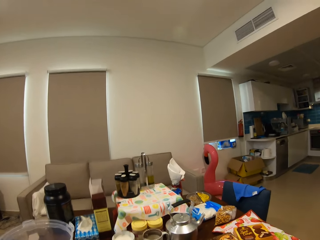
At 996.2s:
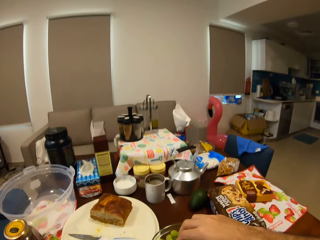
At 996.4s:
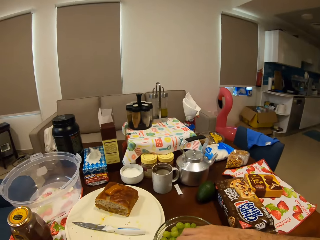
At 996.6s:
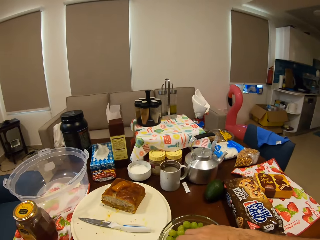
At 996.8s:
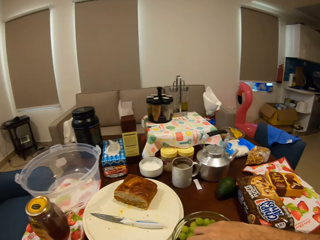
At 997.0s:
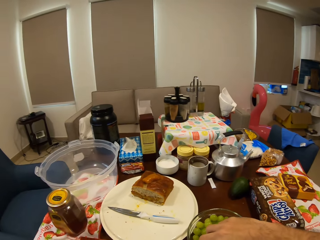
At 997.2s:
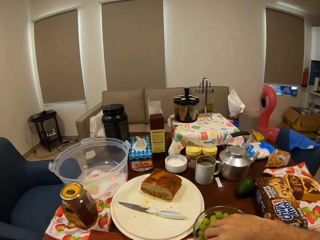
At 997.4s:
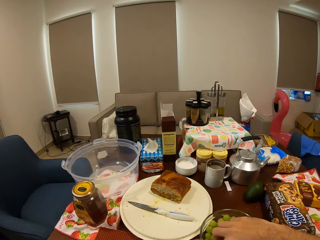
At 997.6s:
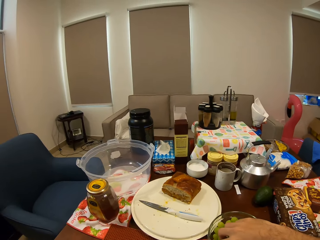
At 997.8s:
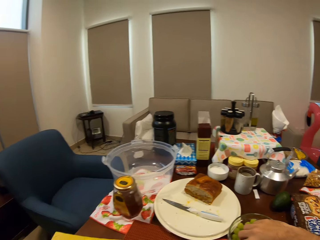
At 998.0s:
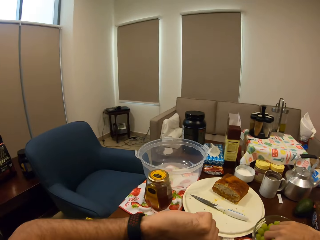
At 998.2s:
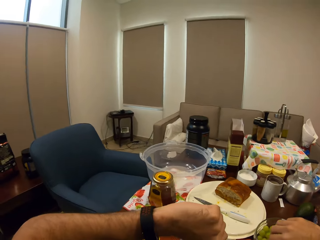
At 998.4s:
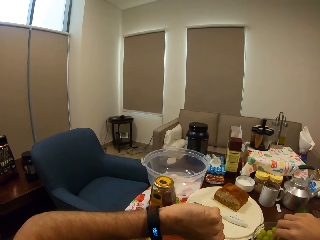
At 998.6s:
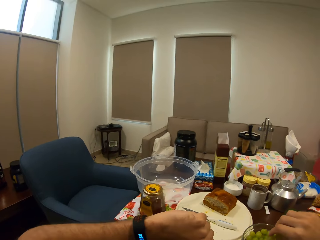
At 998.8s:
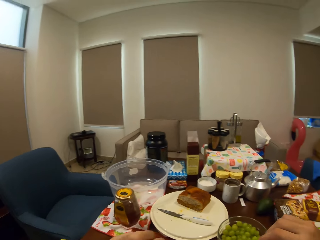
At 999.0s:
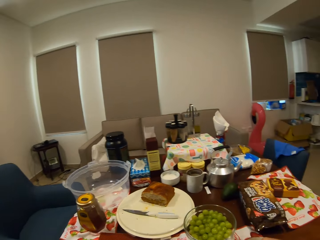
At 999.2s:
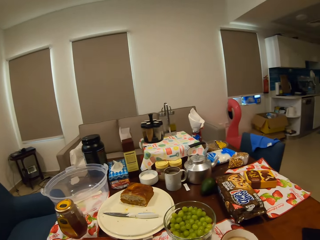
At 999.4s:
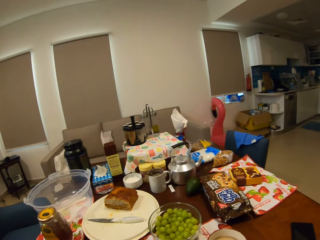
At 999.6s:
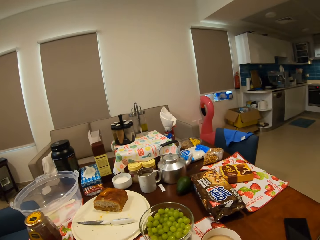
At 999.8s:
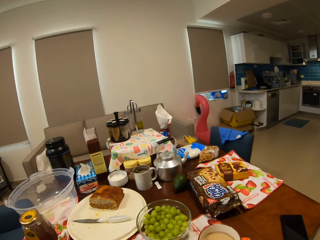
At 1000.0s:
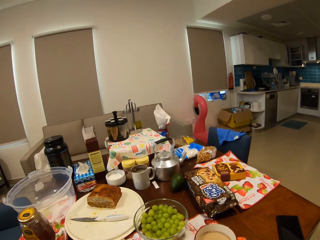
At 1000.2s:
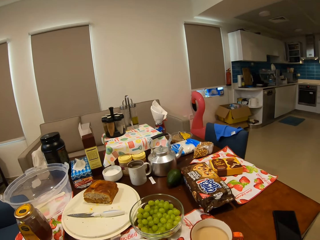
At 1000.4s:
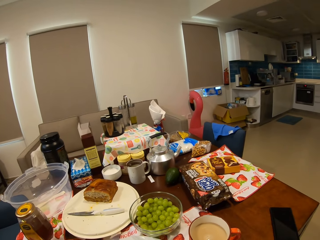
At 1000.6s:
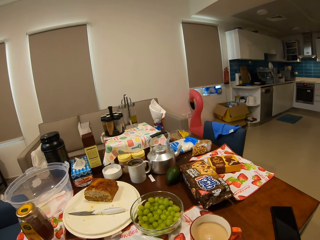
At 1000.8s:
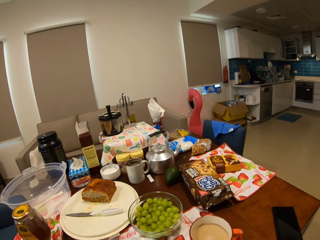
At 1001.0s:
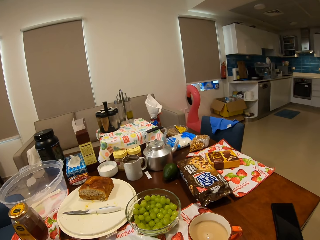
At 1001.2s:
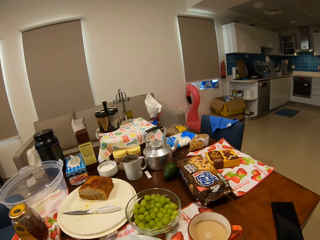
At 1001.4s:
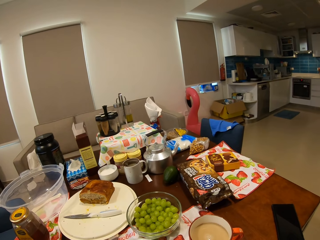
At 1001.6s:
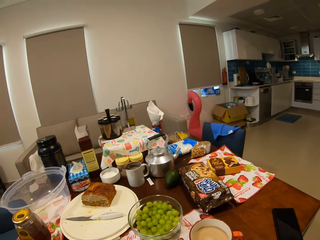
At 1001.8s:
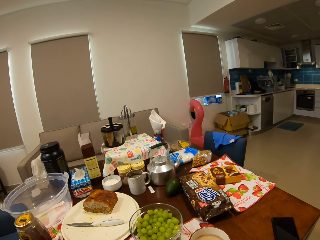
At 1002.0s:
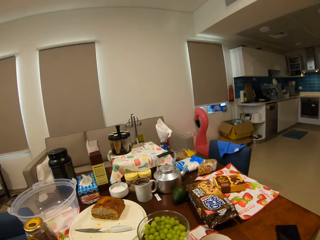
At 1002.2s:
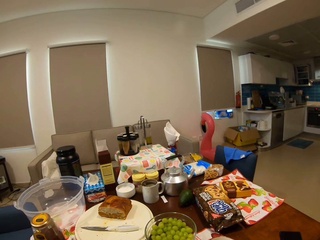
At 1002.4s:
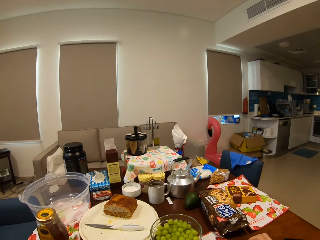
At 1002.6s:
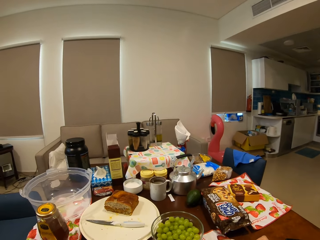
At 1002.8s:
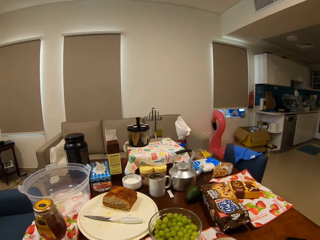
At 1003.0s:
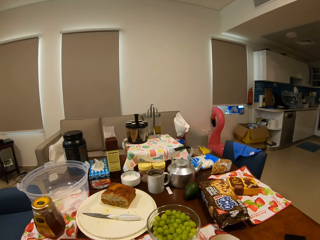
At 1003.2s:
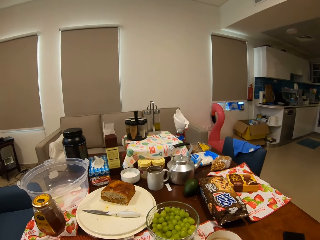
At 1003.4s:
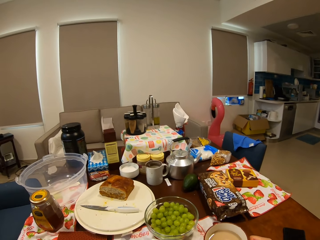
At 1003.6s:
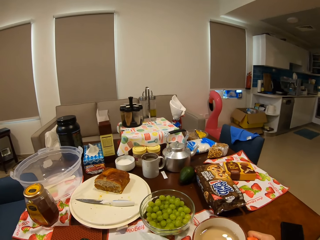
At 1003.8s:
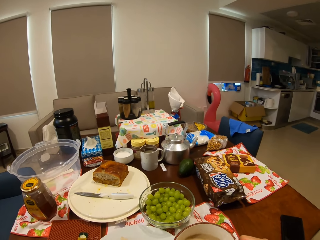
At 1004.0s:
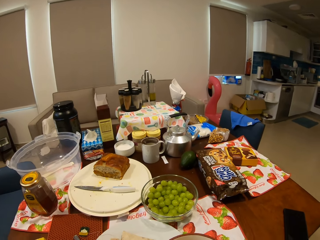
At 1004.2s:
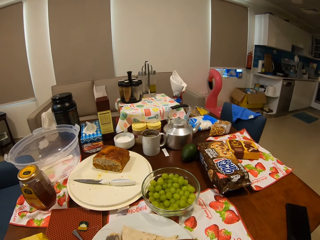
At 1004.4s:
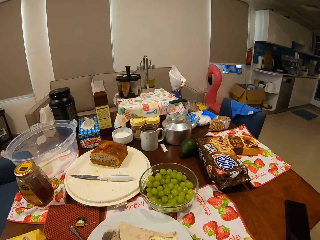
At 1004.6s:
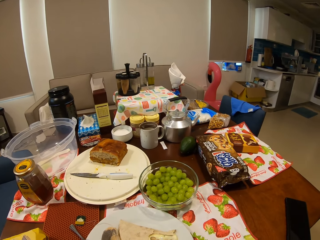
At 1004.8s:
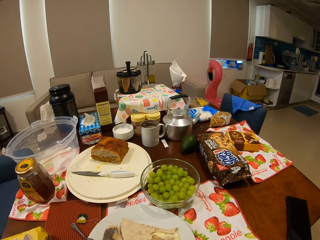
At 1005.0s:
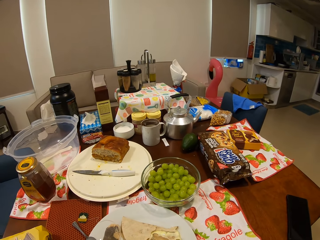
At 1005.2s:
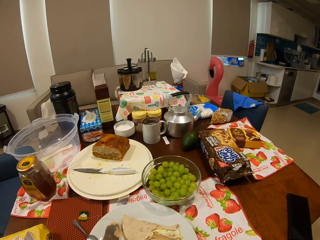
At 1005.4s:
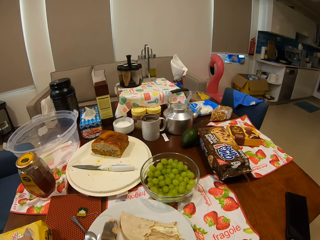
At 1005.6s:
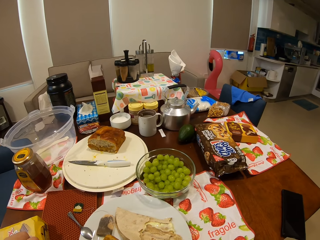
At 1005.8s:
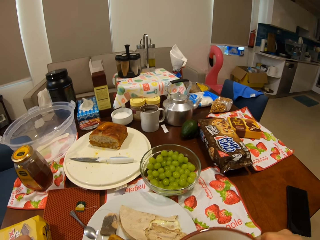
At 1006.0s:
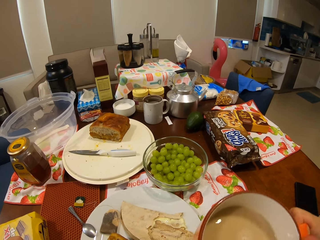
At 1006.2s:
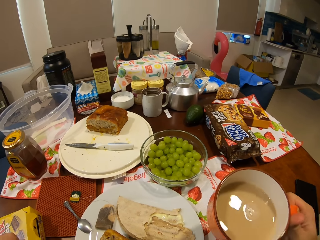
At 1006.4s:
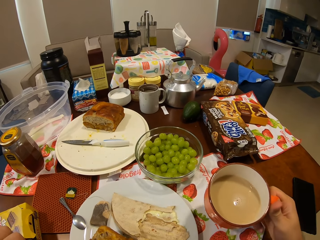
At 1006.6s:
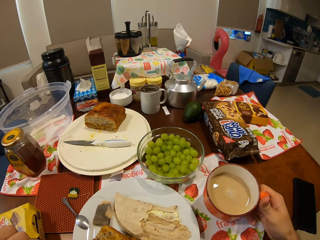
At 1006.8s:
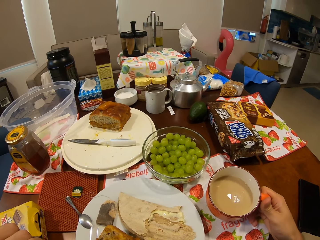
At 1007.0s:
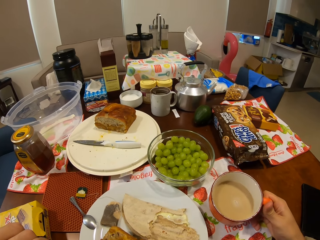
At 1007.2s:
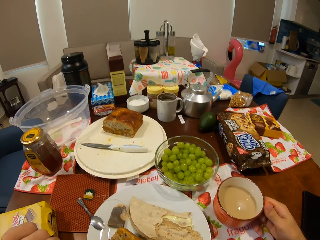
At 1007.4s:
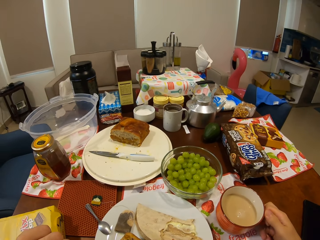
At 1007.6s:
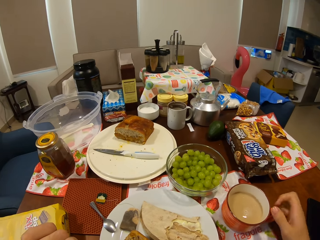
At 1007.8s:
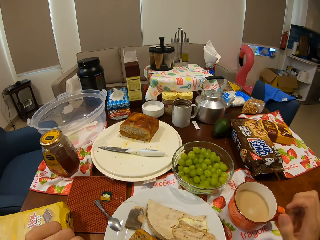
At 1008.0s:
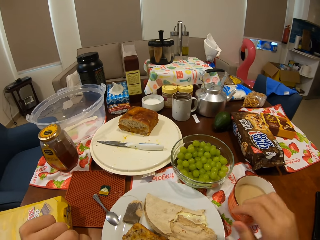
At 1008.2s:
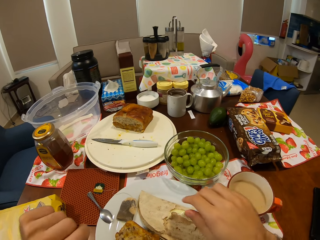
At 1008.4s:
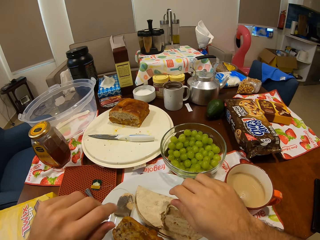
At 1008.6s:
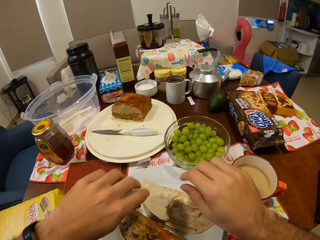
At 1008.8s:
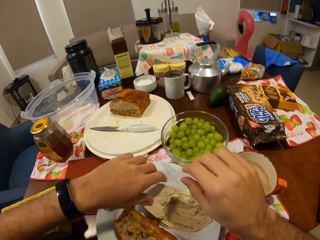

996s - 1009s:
The camera wearer picks up a grape from a bowl of grapes with his right hand. He stares around the house. He picks up the cup of tea from the dining table with his right hand. He drinks tea on the dining table. He places the cup of tea in his right hand on the dining table.

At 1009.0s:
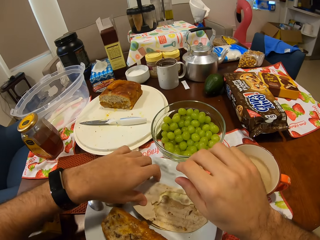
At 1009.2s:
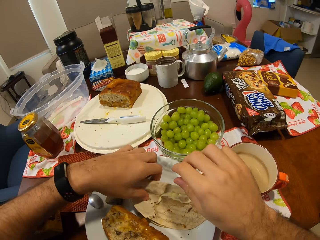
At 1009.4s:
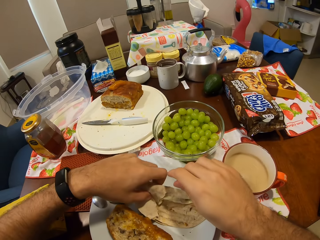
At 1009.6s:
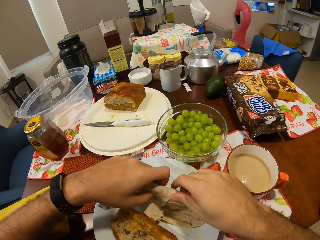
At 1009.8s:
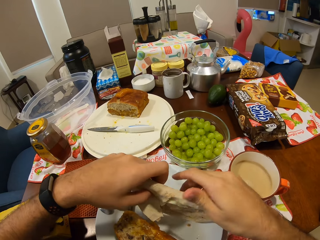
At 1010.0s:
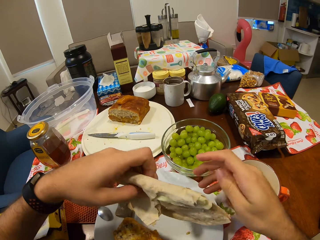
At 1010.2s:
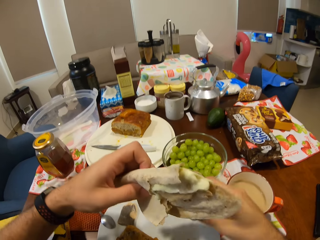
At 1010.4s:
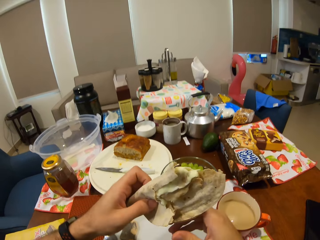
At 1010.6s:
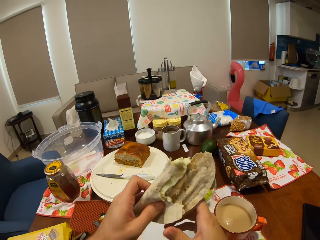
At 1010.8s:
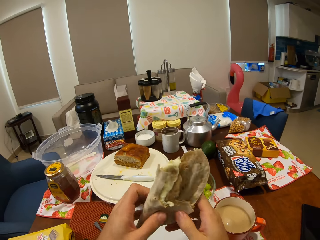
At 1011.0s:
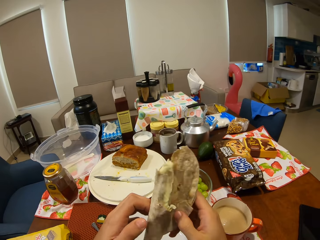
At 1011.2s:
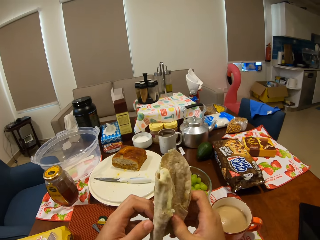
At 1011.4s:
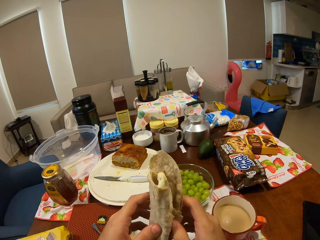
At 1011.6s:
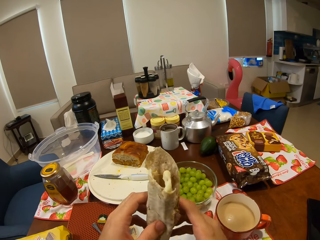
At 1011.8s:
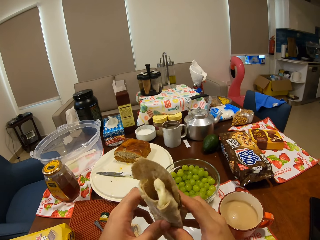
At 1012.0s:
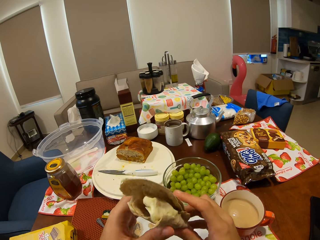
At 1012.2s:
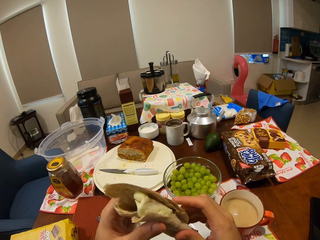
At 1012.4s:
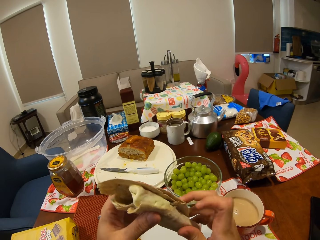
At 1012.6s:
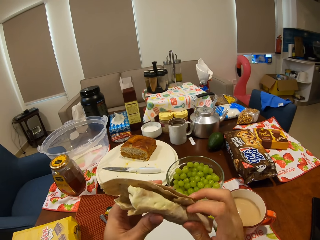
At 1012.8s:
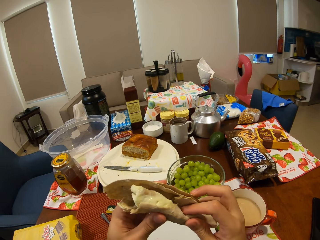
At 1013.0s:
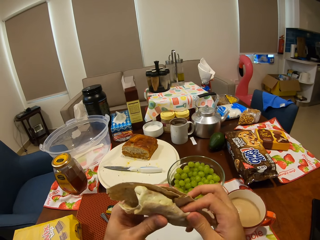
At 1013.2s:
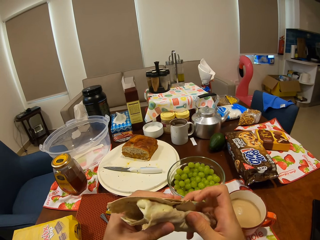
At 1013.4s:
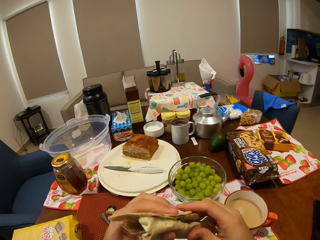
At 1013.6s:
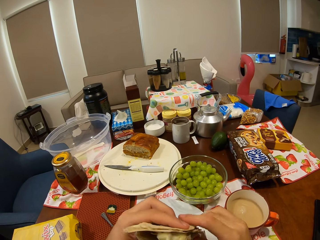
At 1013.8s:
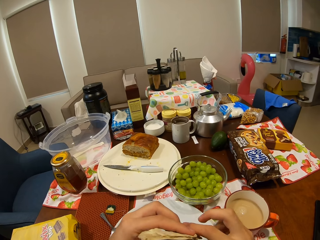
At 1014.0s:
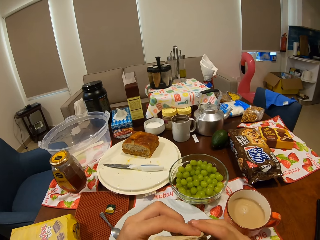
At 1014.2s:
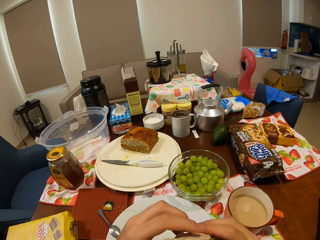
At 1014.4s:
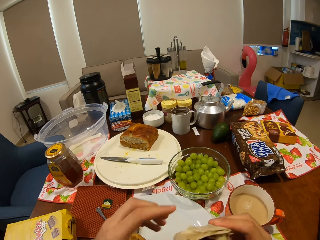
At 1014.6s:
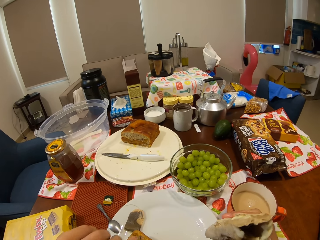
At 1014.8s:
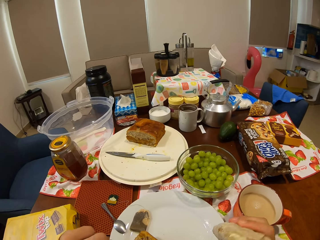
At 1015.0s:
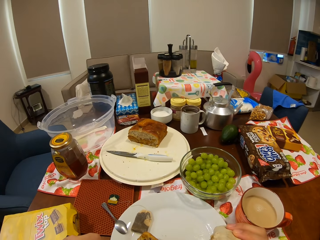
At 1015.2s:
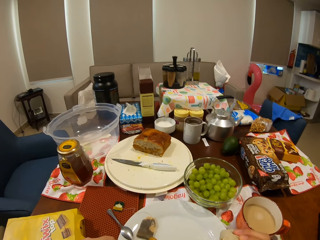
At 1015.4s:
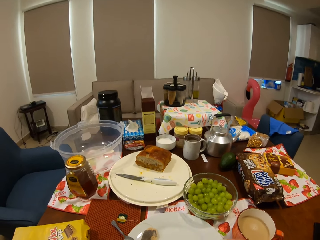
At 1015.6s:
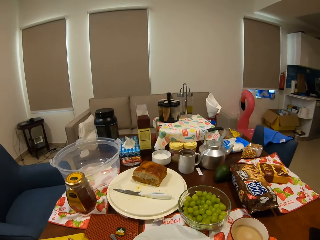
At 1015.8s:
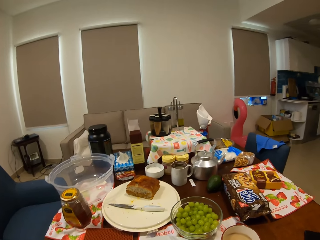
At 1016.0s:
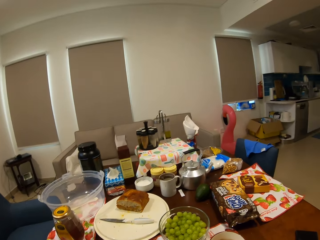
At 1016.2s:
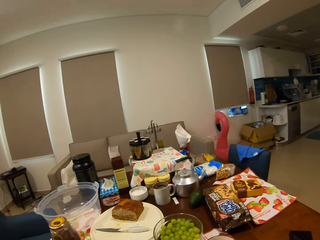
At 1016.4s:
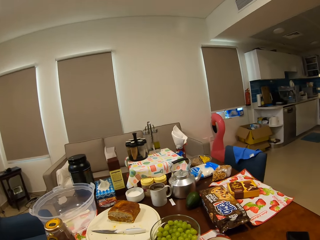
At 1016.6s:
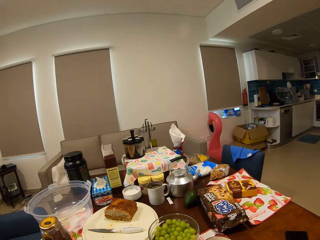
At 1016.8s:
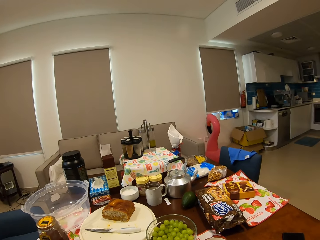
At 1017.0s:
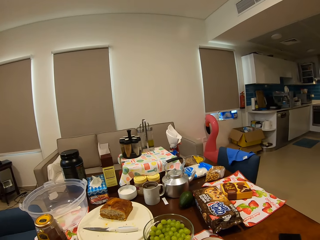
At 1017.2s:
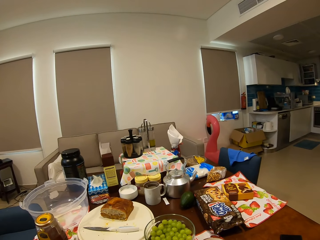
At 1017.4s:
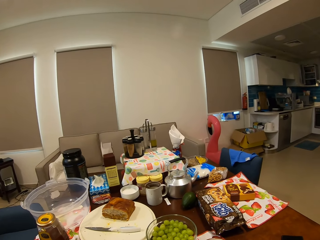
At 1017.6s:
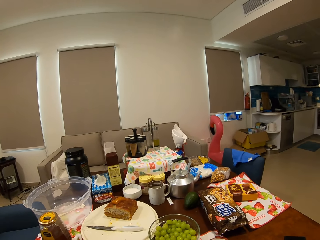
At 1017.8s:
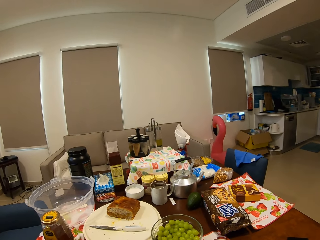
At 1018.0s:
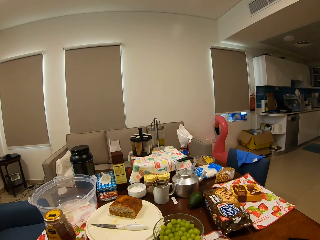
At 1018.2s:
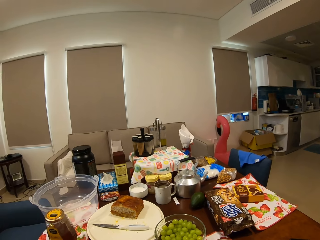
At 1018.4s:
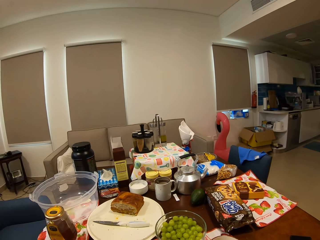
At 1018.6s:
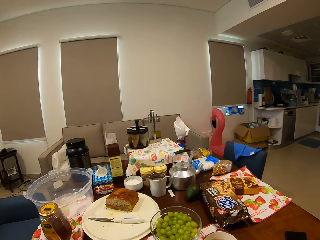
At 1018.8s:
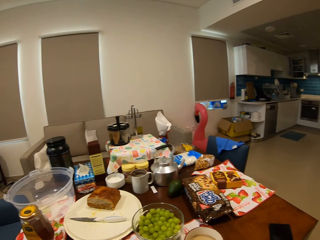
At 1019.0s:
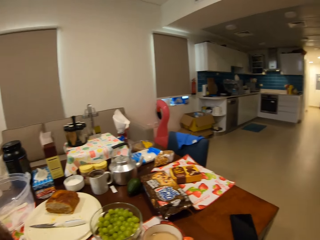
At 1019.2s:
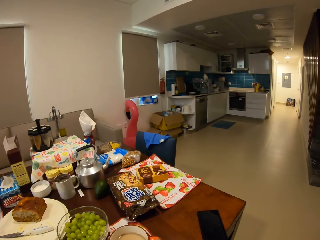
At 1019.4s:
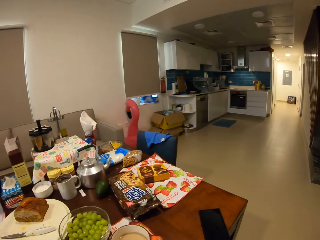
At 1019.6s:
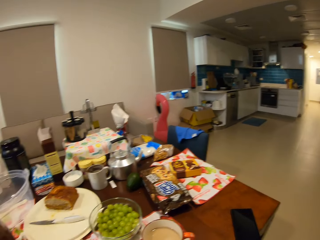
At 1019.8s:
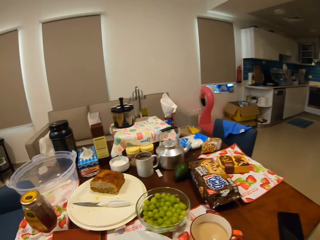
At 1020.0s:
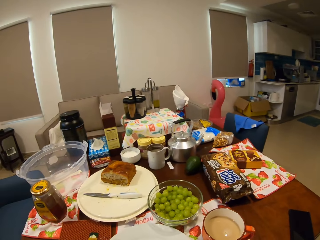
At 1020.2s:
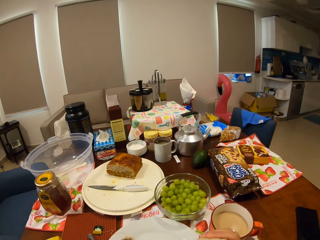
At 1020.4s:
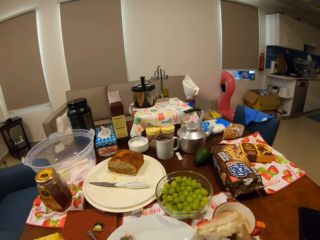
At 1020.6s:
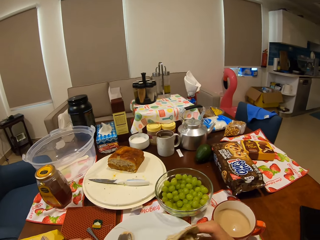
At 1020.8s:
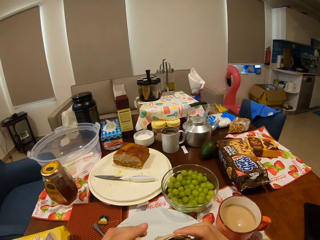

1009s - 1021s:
The camera wearer picks up the flatbread from the plate with his left hand. He folds the flatbread with his hands. He holds the flatbread in his right hand. He bites the snack. He eats food on the dining table. He stares around the house.
